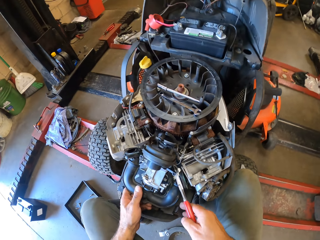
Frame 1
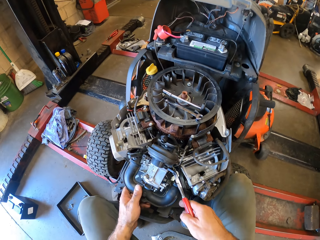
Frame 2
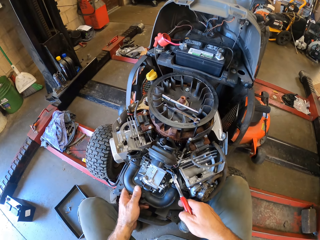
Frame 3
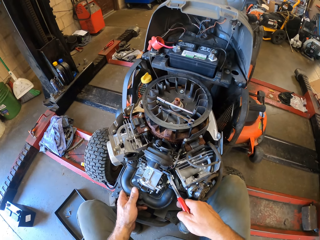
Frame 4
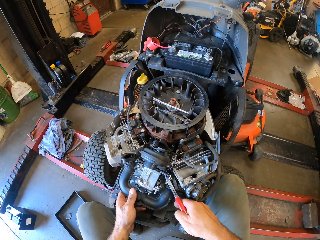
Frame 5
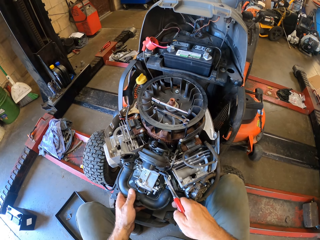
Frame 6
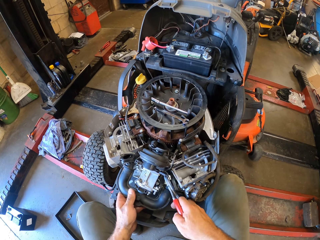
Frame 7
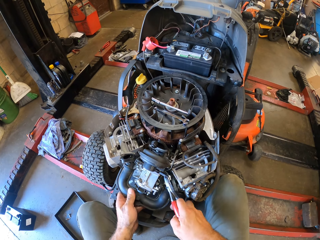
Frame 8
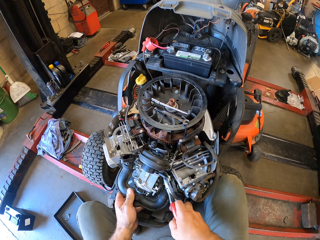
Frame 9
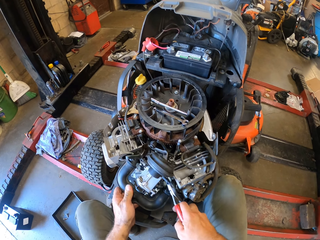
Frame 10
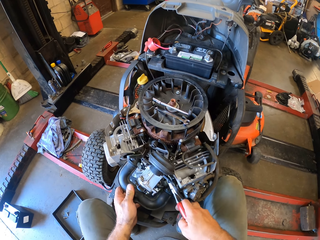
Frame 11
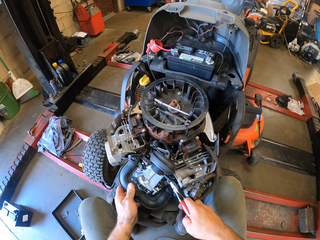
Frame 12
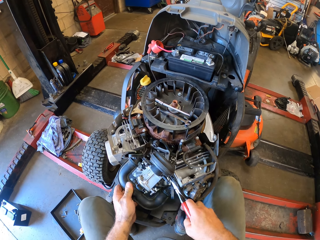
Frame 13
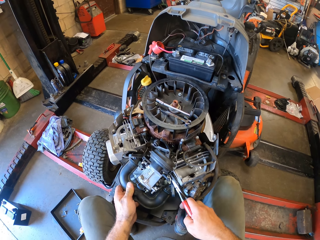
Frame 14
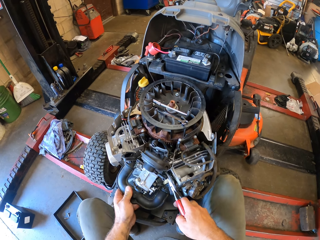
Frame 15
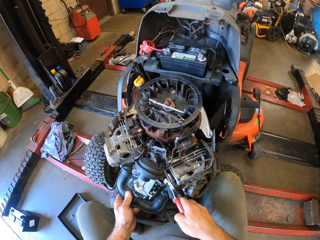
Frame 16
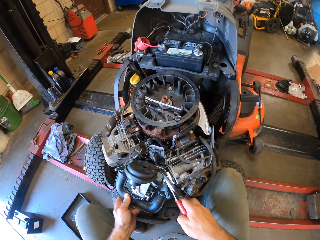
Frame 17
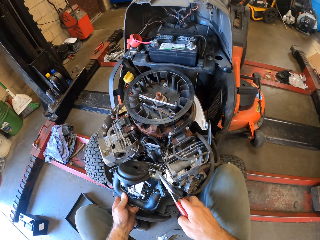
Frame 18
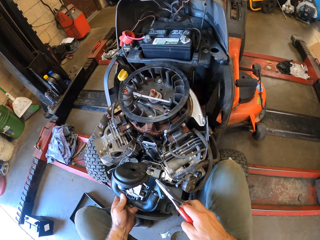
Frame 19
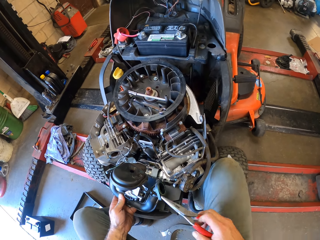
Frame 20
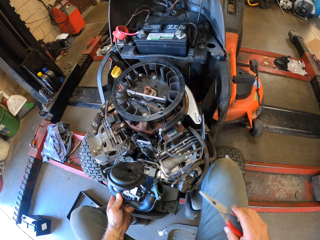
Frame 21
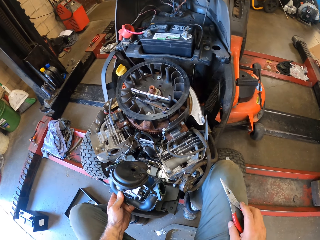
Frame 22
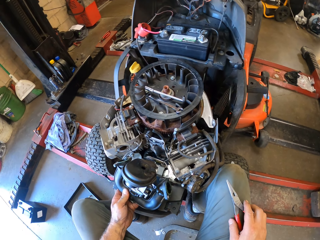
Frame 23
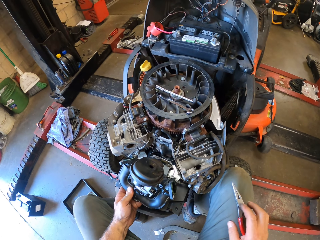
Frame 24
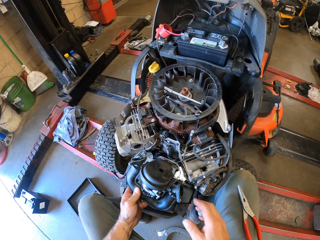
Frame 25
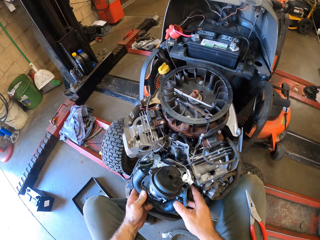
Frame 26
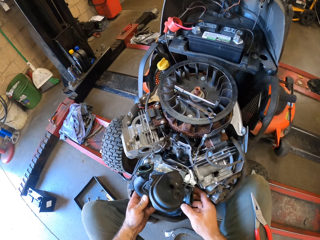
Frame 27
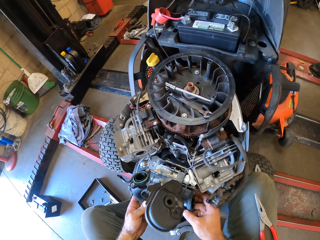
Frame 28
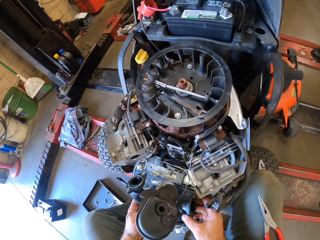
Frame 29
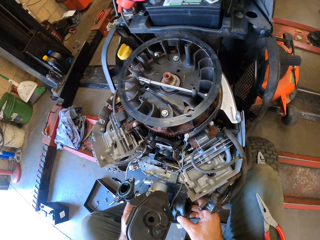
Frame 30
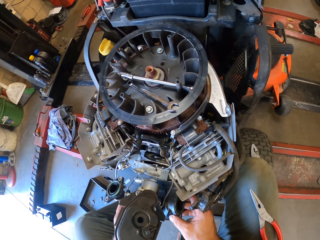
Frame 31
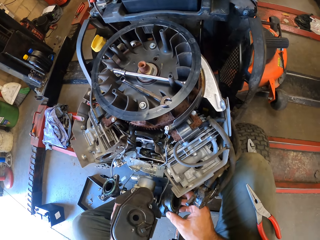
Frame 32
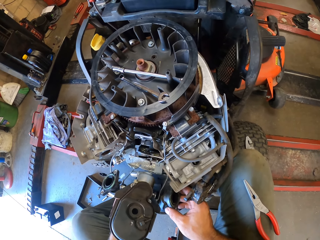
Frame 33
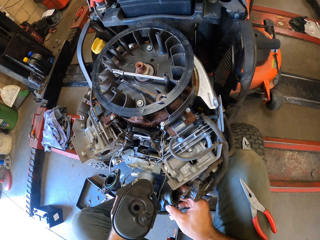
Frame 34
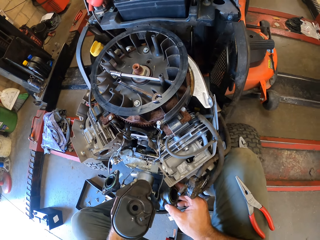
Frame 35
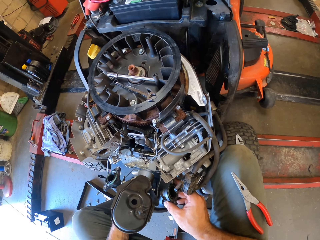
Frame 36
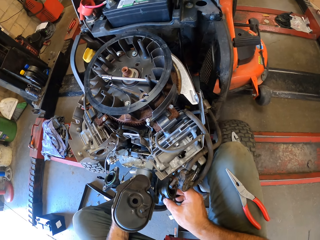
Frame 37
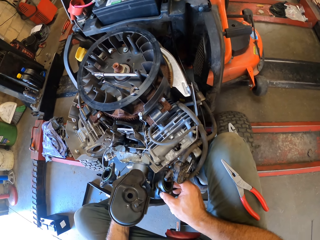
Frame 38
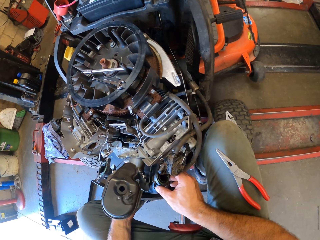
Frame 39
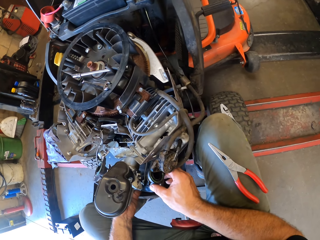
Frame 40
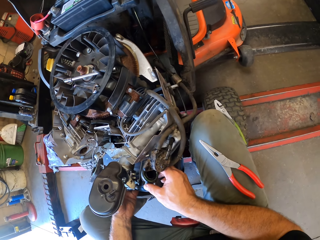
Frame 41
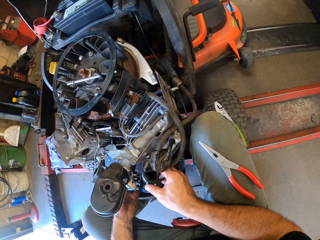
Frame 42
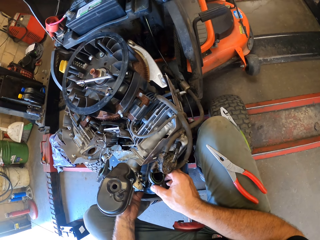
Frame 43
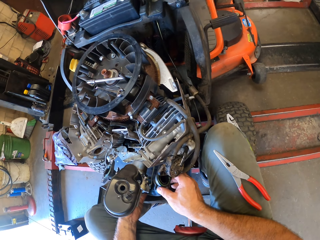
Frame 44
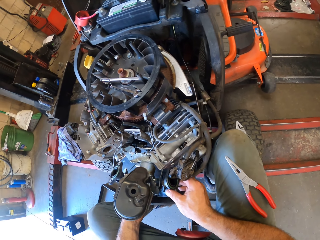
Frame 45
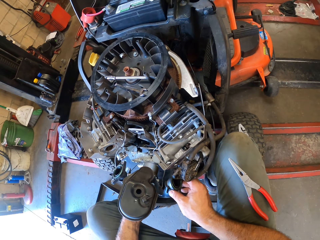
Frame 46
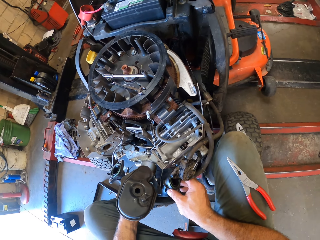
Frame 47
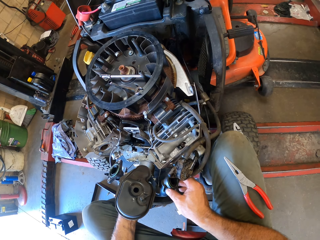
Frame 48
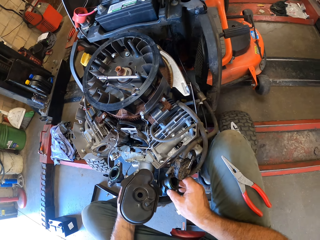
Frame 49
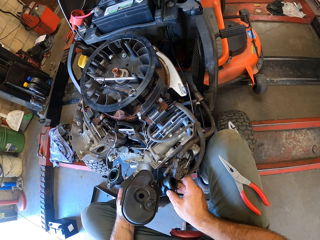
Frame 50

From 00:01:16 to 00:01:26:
The camera wearer detaches the part from the mower. He cuts another wire with the pair of pliers in his right hand. He puts the pliers on the knee. He holds the engine's pipe with both hands. He checks the lawn mower part.

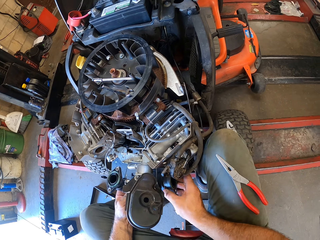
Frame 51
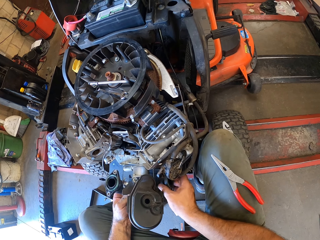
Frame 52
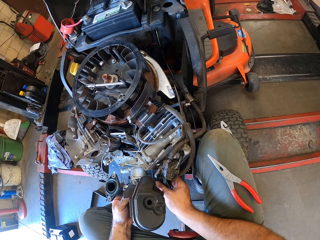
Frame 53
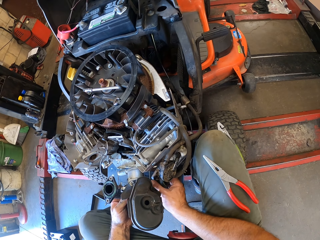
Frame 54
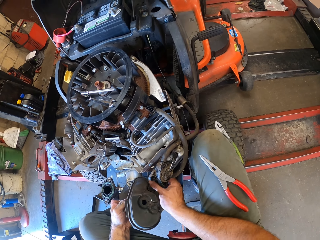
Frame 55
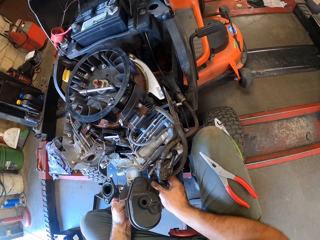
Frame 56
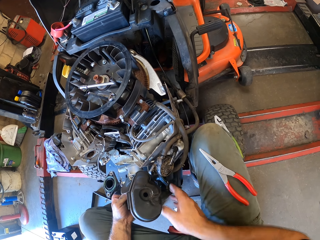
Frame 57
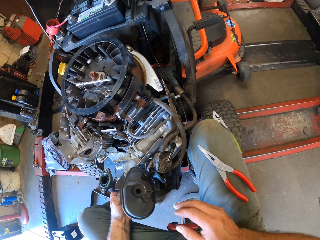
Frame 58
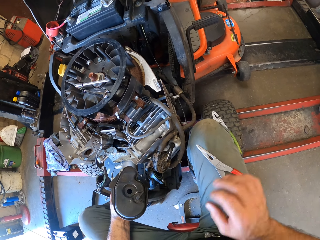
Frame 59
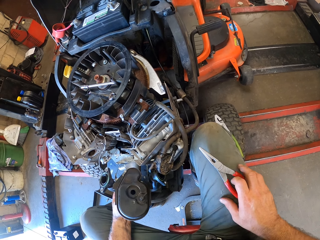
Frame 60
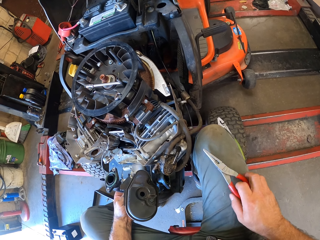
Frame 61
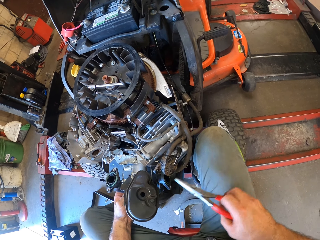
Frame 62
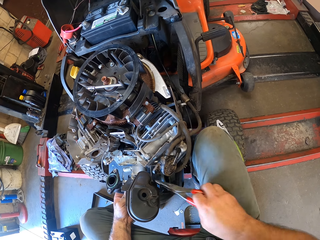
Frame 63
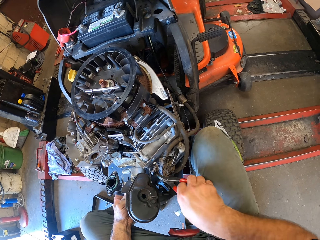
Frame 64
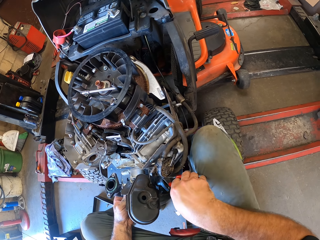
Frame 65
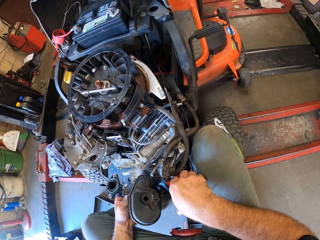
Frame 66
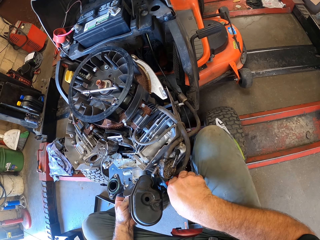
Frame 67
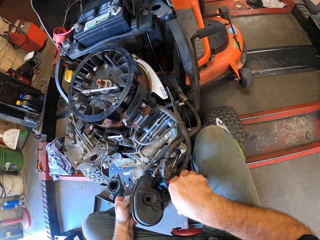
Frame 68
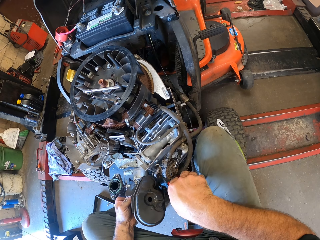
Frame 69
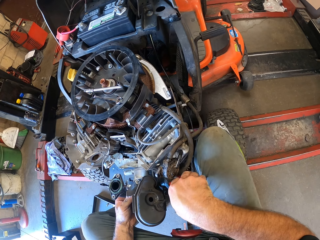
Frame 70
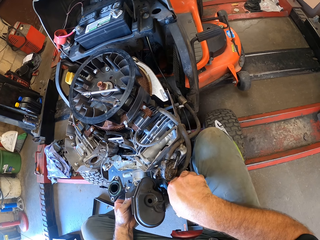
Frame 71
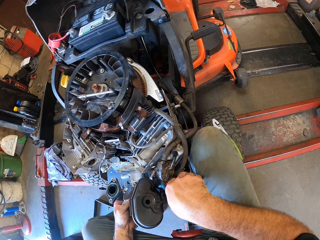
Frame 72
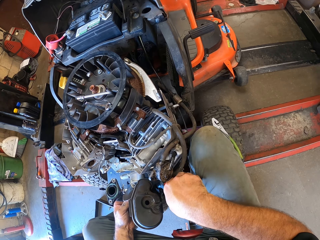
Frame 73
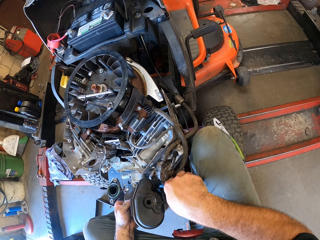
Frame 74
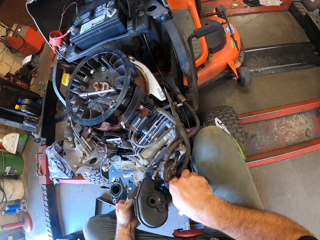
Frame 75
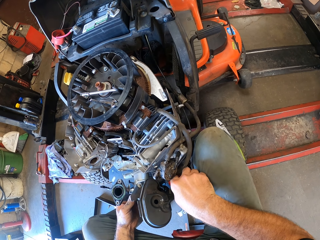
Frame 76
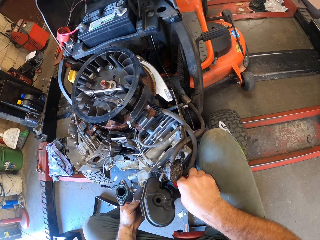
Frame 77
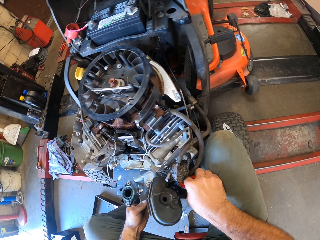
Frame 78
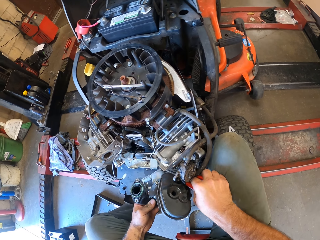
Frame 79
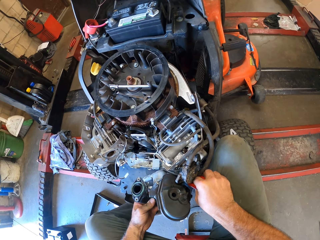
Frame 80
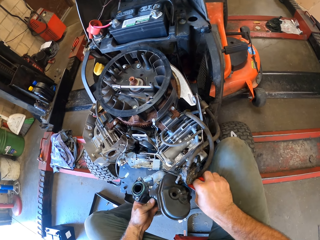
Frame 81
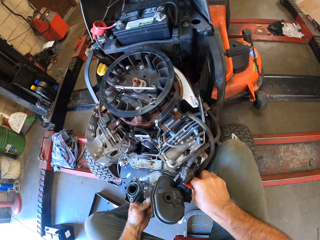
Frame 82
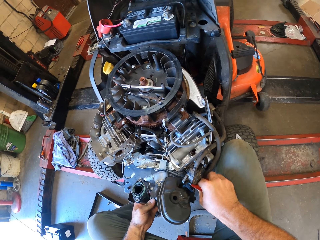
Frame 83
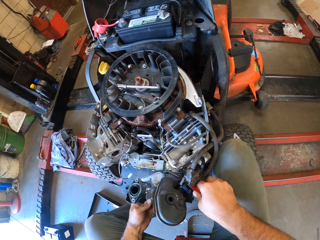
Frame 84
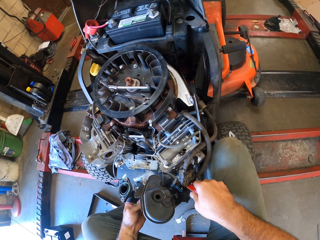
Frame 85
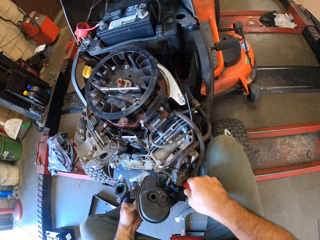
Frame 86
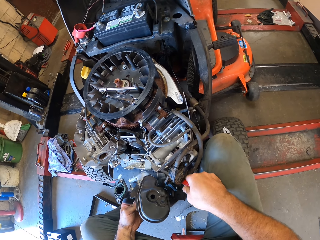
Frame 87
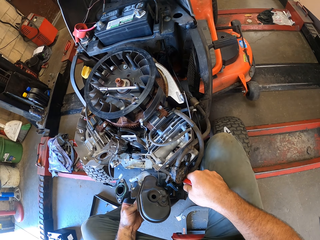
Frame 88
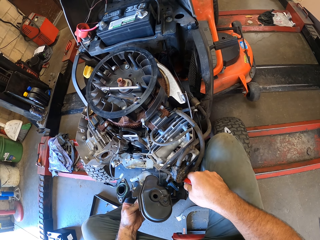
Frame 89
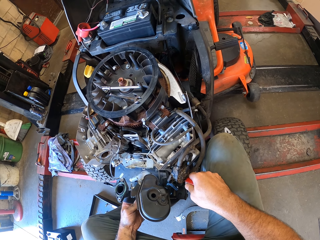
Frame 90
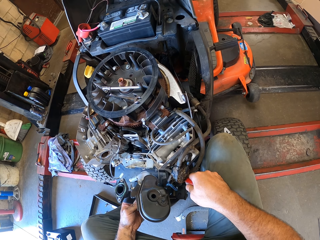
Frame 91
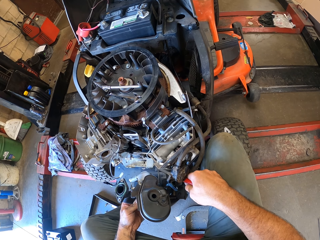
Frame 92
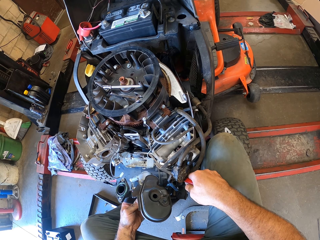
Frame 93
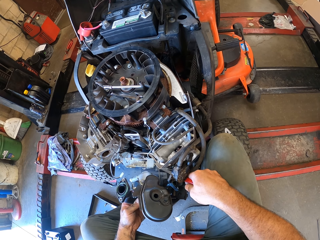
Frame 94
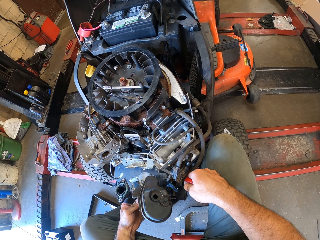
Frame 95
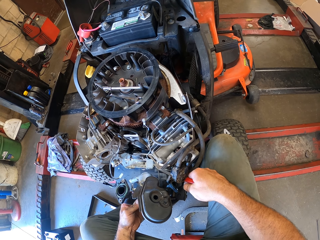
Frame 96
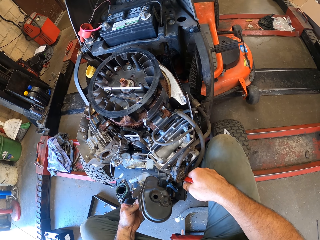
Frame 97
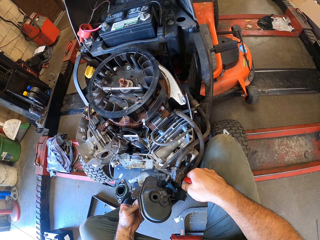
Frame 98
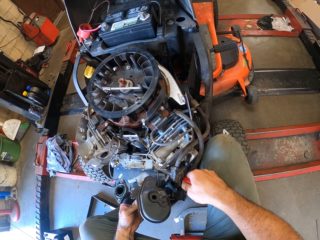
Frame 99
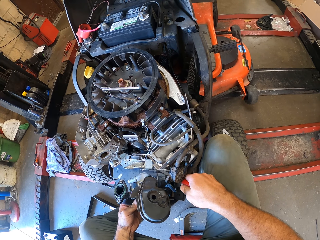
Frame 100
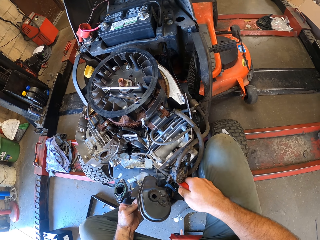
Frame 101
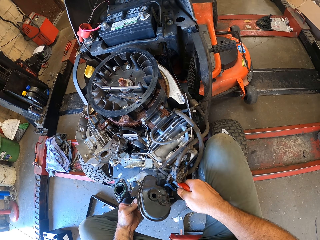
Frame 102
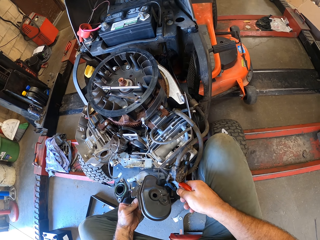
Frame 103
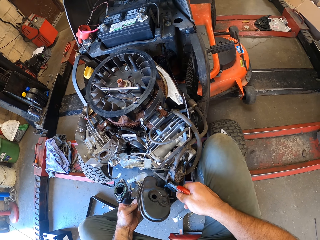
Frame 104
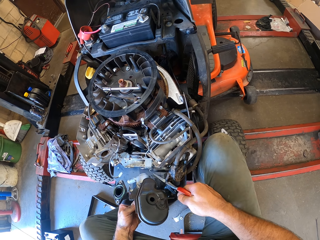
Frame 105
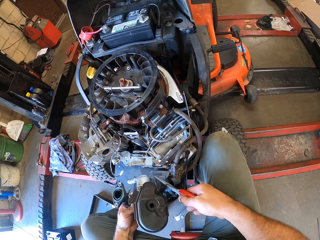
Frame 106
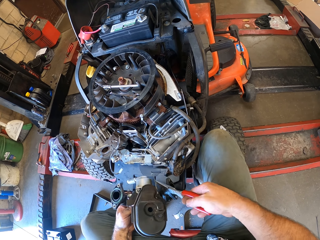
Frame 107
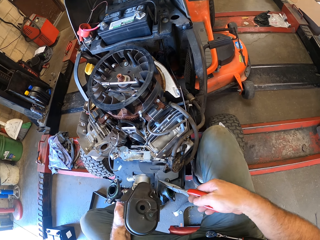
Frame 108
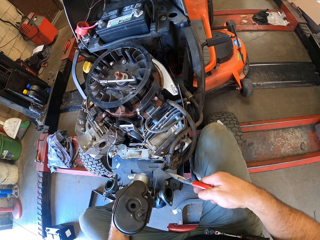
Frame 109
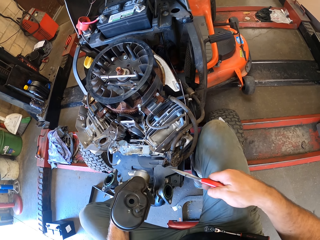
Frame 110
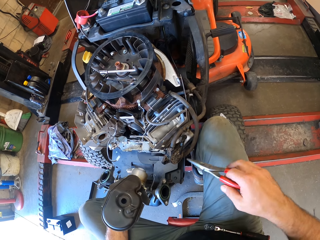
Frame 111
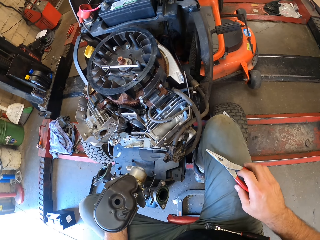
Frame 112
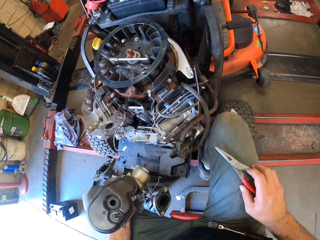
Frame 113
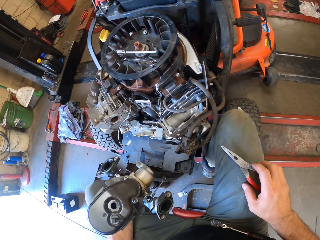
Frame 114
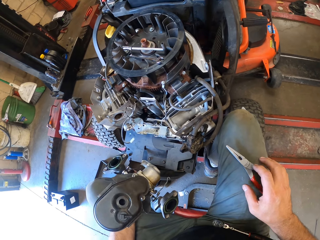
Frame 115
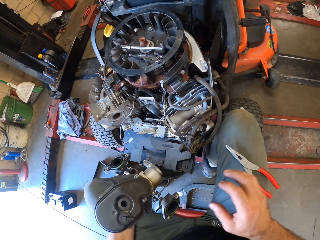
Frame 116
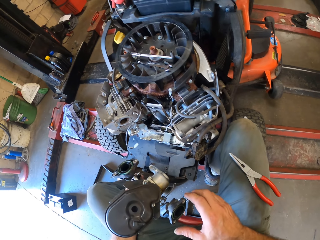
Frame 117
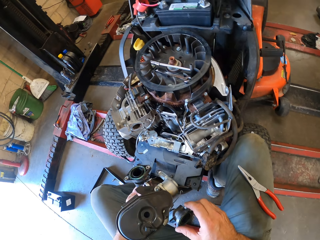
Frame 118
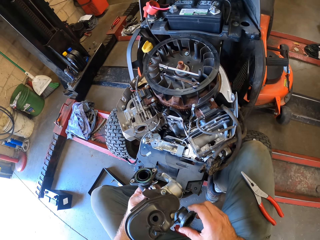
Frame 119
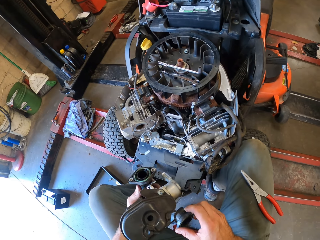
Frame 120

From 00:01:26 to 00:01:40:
The camera wearer picks up the pair of pliers on his lap with his right hand. He cuts another wire with the pair of pliers in his right hand. He cuts the wire. He drops the pair of pliers in his right hand on his knee.
